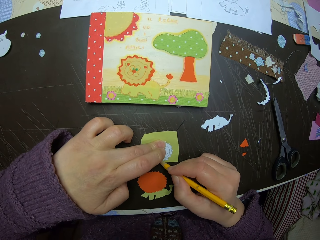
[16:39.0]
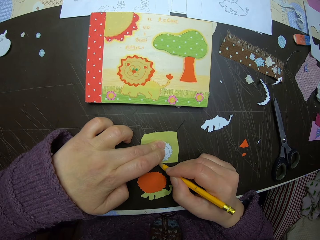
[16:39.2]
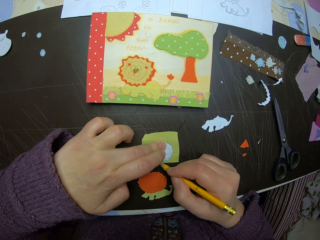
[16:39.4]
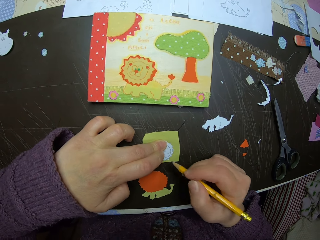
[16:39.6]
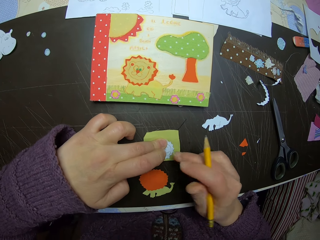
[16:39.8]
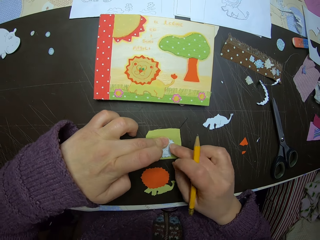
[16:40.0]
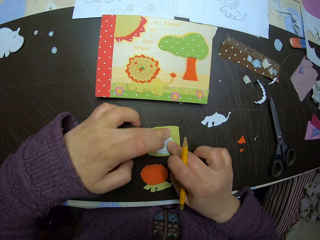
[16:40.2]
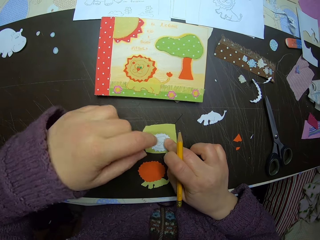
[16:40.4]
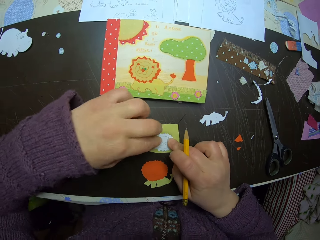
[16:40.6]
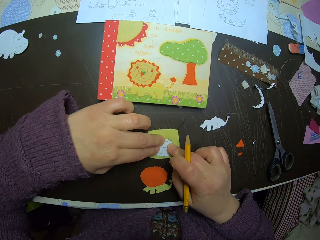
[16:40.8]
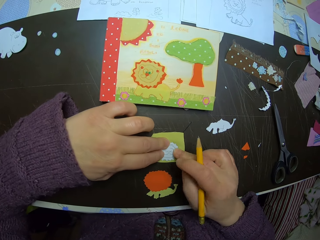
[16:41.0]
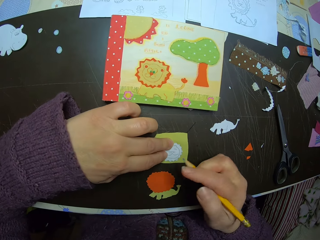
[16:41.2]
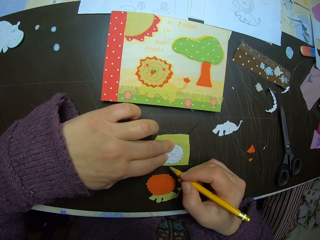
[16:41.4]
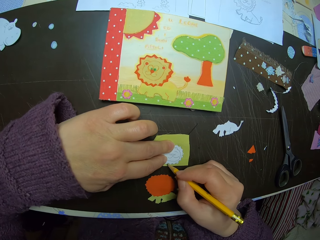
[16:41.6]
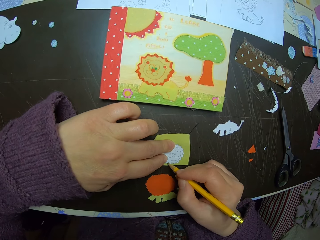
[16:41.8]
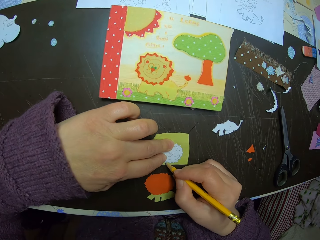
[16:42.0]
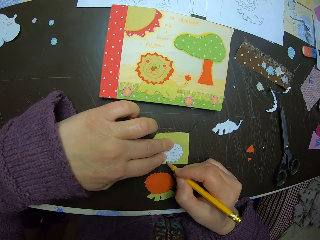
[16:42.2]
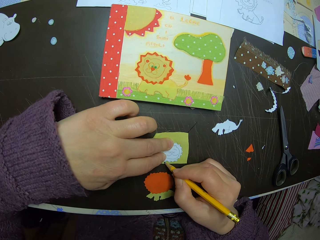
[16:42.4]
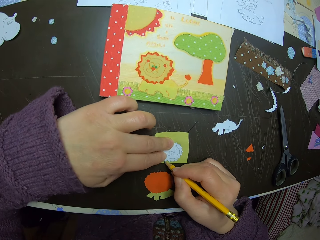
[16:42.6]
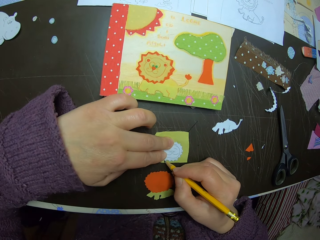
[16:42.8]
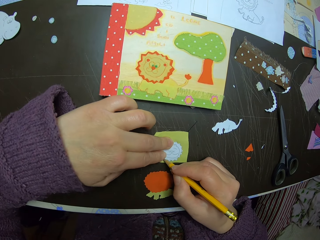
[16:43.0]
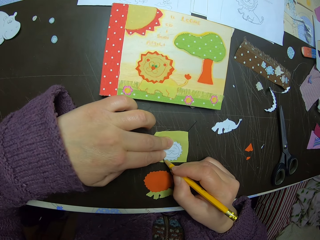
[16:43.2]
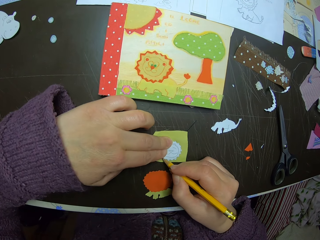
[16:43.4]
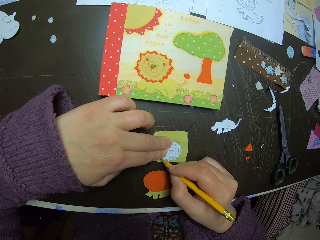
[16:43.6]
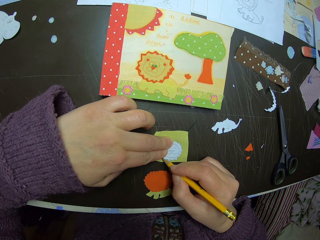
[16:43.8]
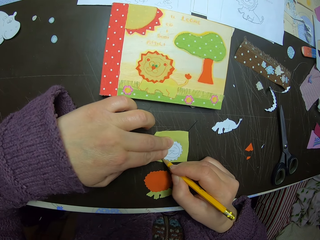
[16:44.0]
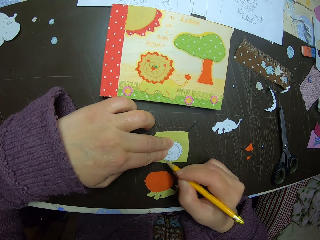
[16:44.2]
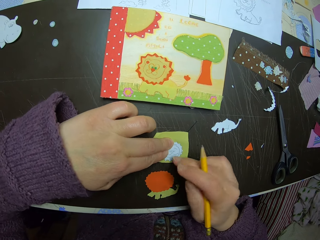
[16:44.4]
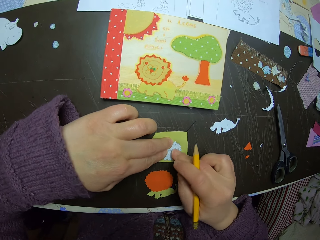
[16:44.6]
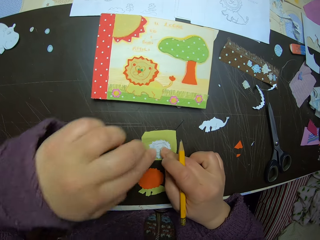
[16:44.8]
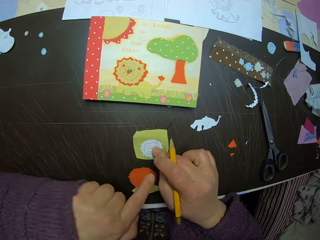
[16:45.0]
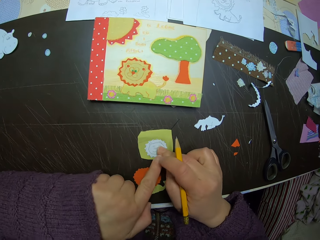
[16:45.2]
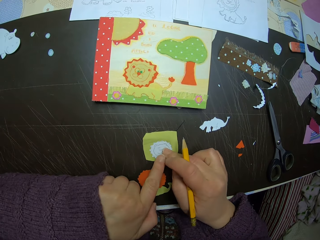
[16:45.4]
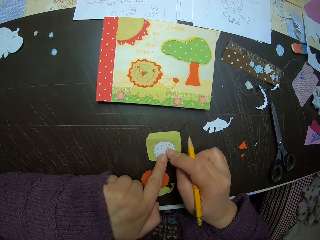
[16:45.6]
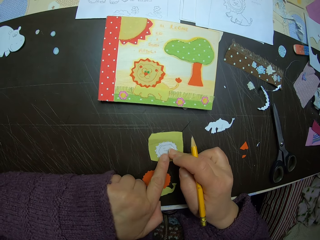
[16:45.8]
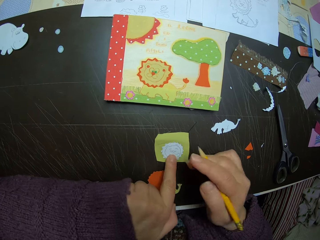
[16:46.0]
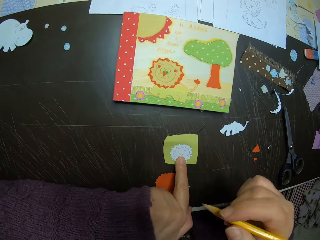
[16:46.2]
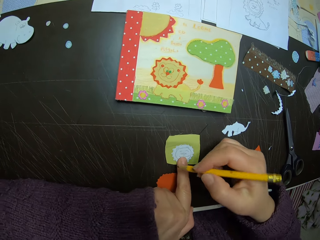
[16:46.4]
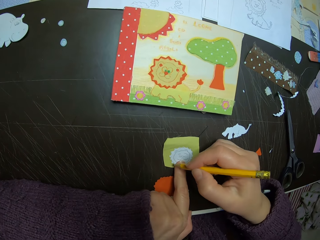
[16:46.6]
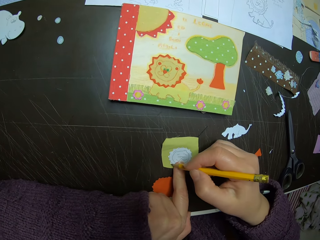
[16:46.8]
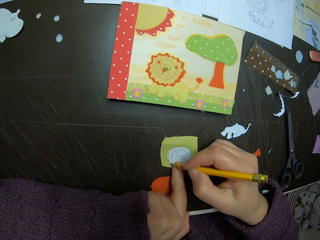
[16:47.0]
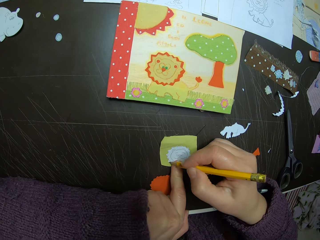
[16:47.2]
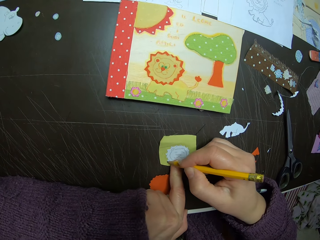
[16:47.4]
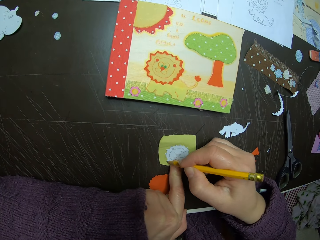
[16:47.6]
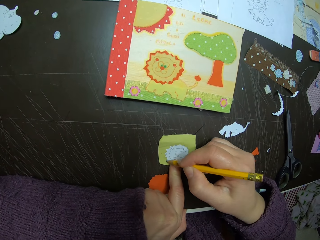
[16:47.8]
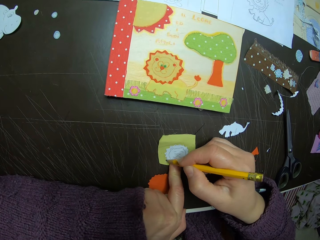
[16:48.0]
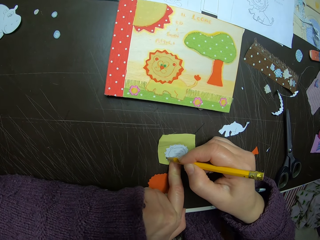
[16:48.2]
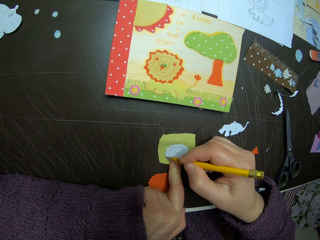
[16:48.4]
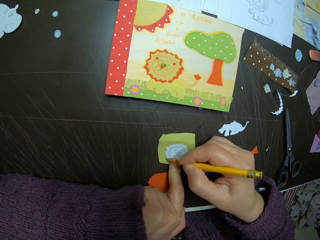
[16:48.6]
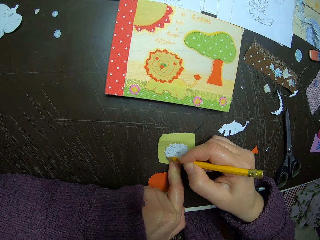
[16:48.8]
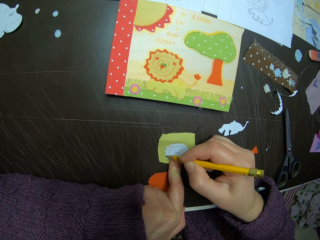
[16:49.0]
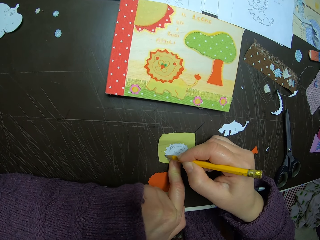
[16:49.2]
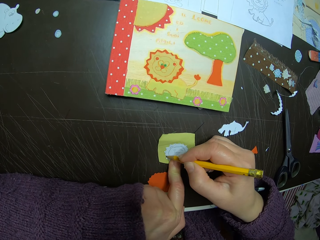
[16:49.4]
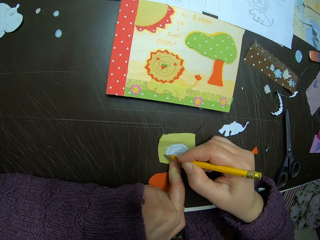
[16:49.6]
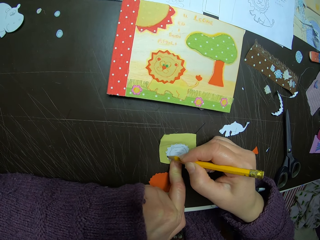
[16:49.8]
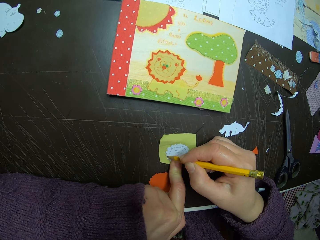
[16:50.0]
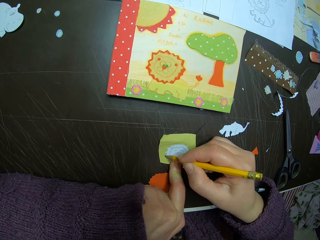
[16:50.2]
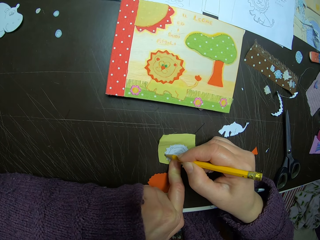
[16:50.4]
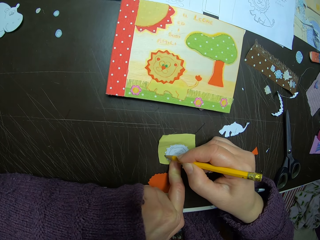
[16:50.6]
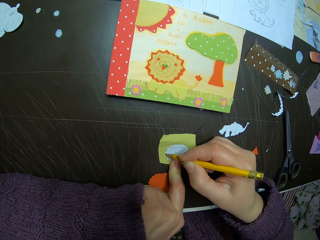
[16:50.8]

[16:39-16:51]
The camera wearer draws on the paper. She adjusts her left hand on the paper craft. She draws on the paper again.

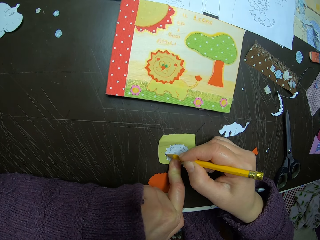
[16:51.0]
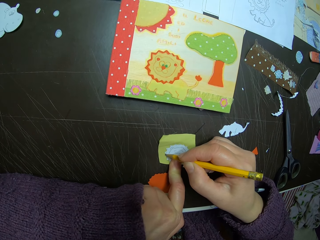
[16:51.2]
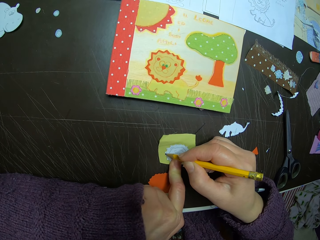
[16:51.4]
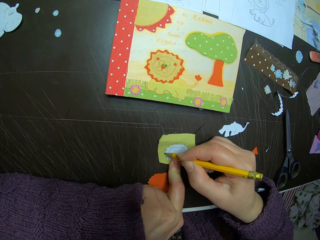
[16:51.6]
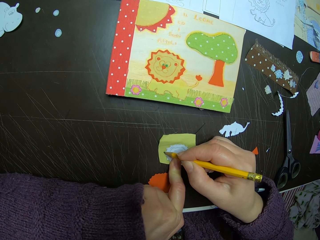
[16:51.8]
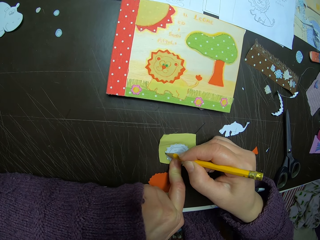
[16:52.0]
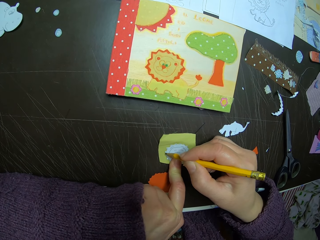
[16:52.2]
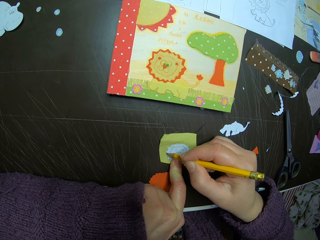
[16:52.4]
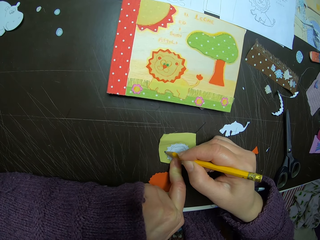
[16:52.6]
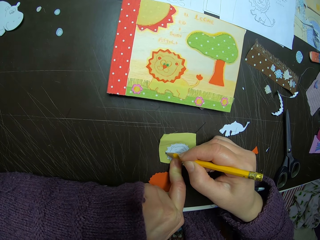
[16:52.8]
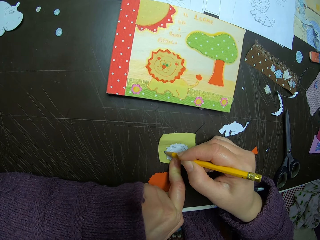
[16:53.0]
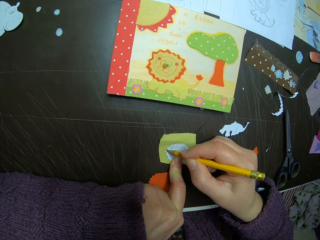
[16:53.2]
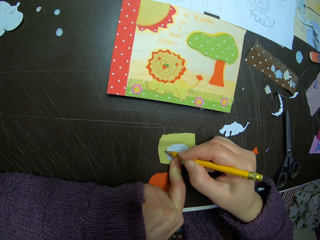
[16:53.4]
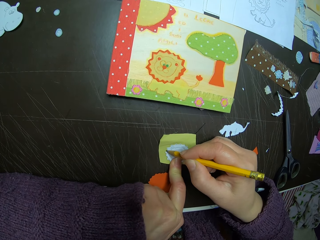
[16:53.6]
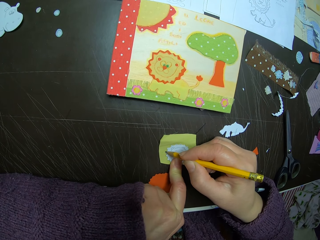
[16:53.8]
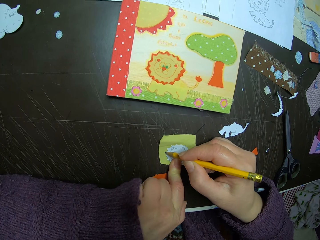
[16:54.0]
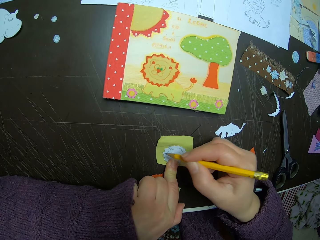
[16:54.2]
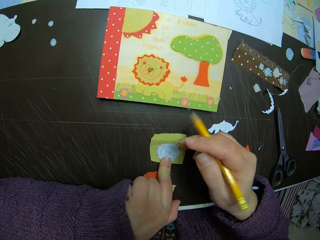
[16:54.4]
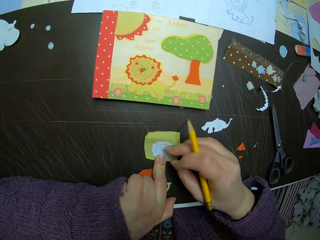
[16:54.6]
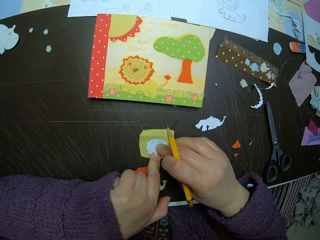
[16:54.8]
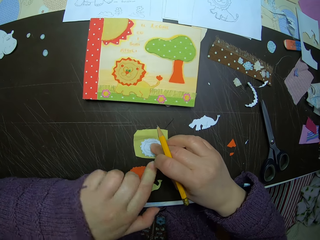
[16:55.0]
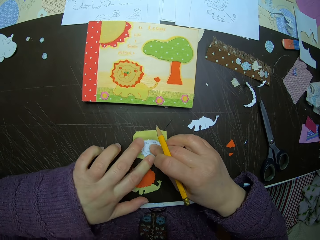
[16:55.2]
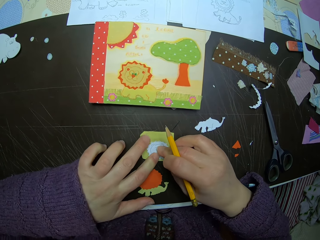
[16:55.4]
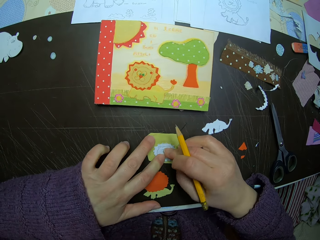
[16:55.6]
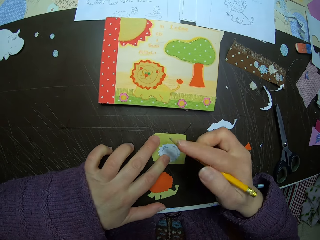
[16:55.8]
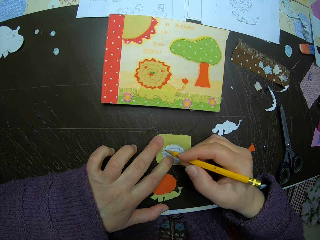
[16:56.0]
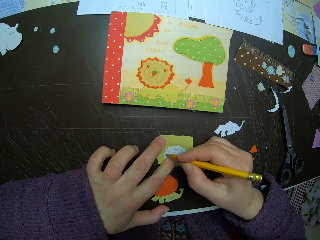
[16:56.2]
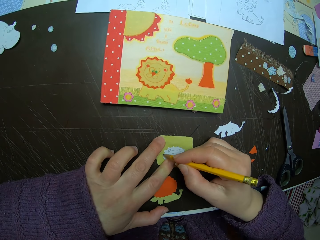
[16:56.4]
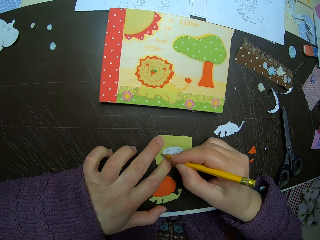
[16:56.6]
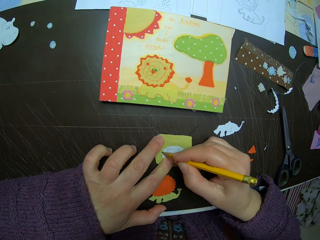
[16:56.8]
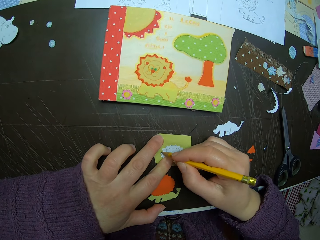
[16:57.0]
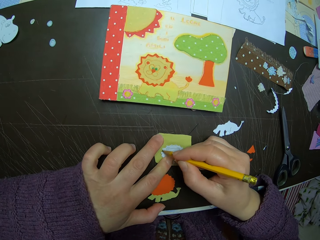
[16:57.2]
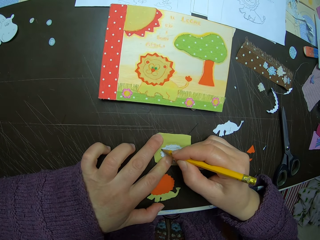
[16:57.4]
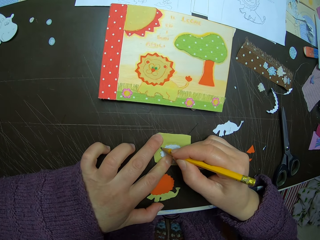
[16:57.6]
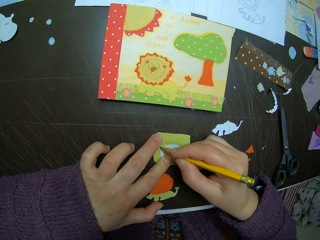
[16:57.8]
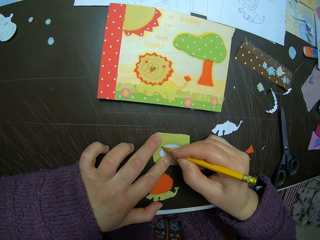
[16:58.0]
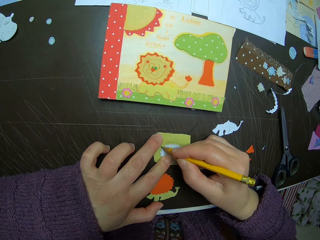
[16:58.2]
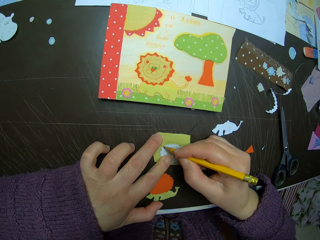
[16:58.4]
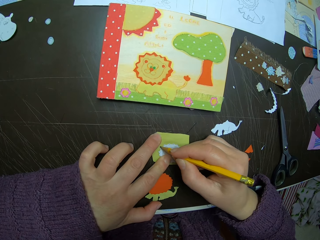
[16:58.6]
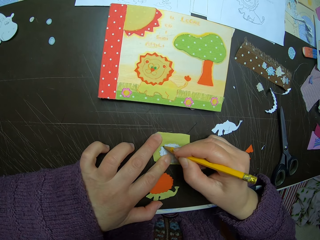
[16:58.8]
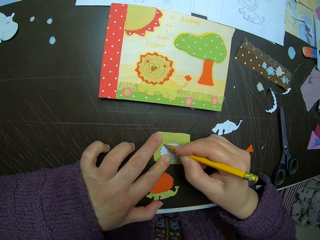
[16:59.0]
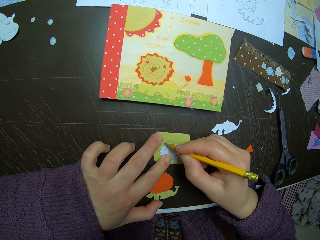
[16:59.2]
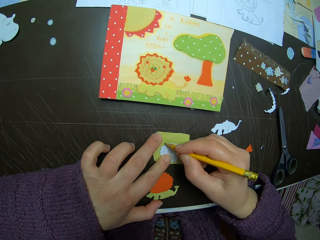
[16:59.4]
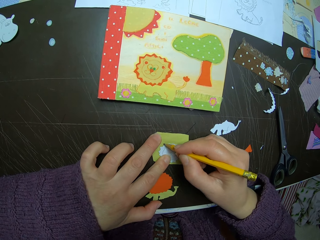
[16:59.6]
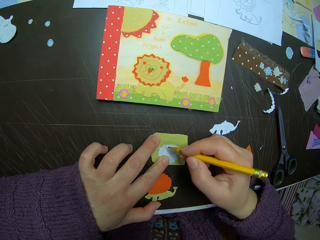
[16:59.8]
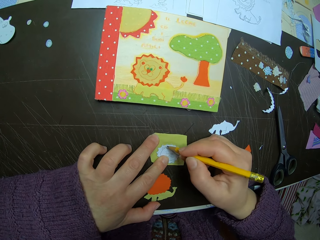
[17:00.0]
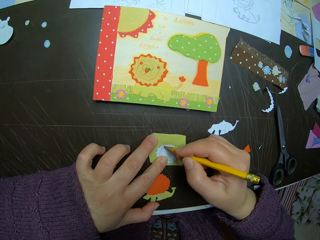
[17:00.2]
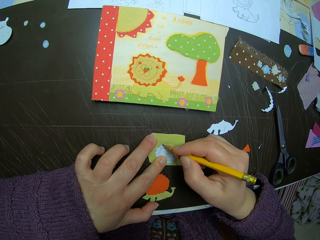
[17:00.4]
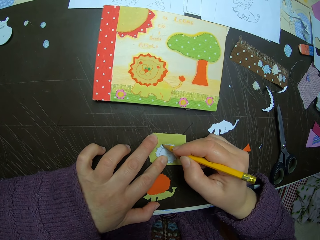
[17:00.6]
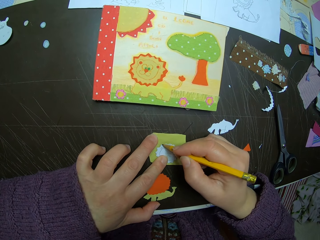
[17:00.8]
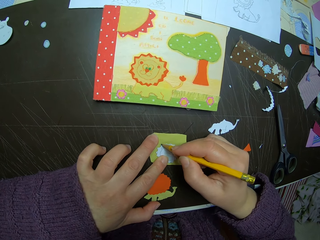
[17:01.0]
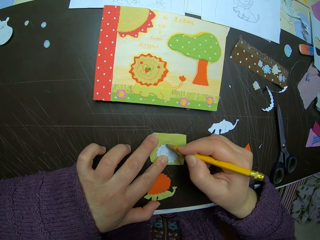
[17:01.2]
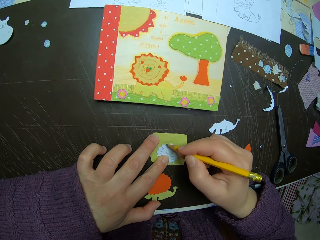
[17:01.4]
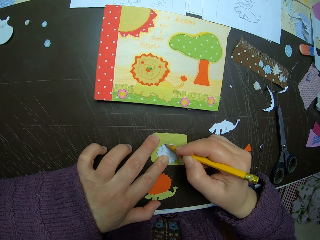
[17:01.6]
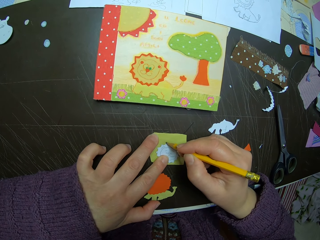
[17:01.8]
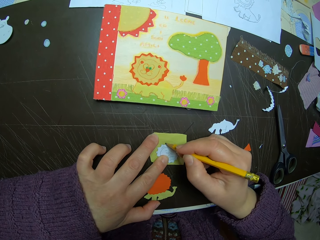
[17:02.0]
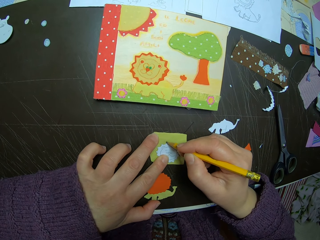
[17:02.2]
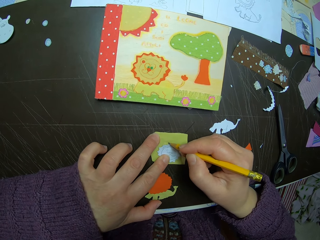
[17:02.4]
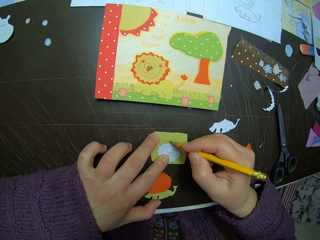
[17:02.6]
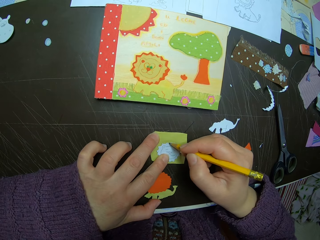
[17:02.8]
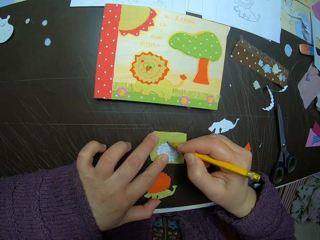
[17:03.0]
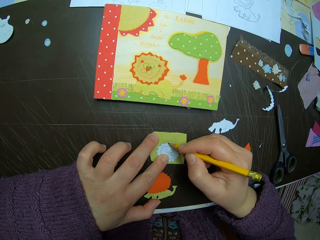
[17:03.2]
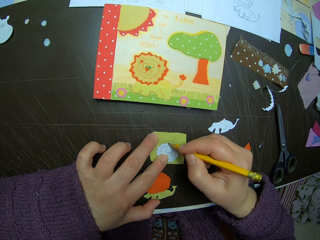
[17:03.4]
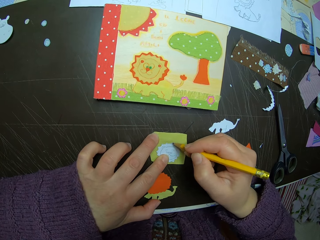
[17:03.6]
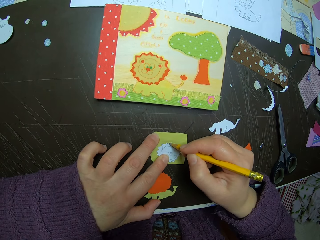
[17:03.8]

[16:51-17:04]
The camera wearer draws on the paper.
